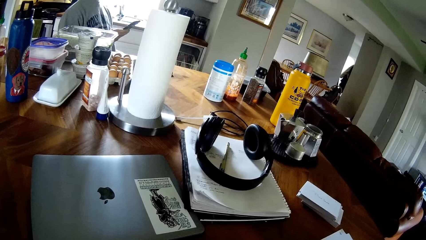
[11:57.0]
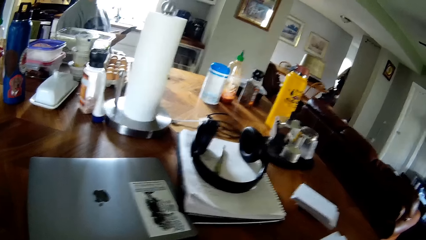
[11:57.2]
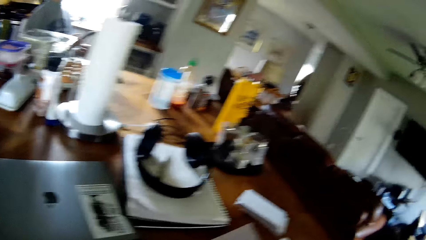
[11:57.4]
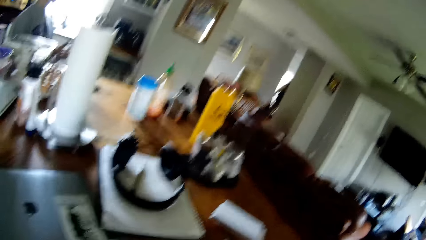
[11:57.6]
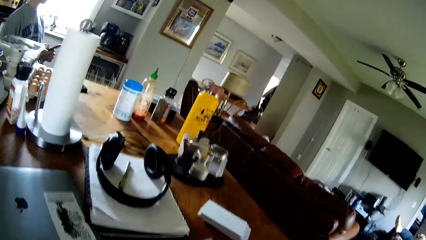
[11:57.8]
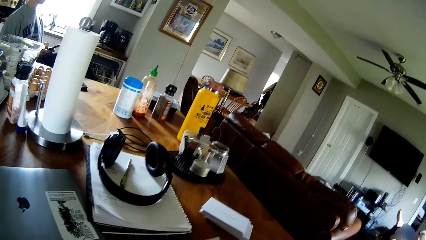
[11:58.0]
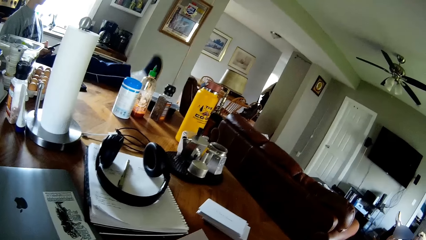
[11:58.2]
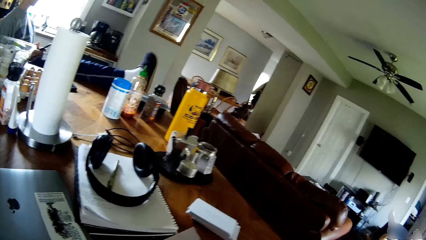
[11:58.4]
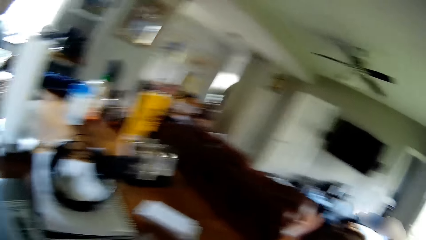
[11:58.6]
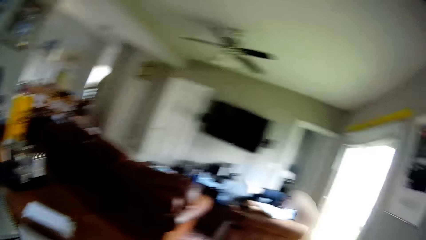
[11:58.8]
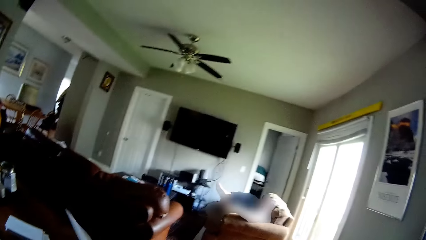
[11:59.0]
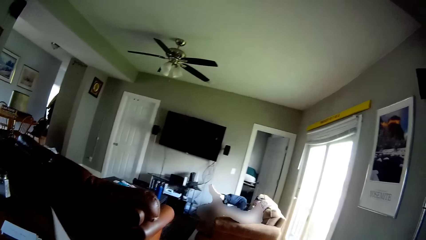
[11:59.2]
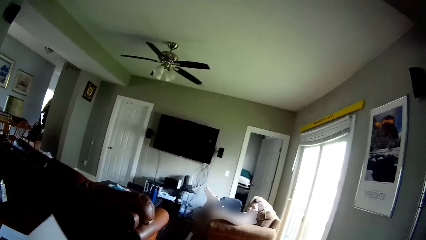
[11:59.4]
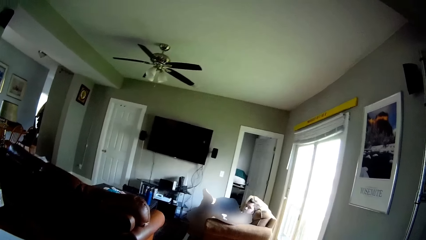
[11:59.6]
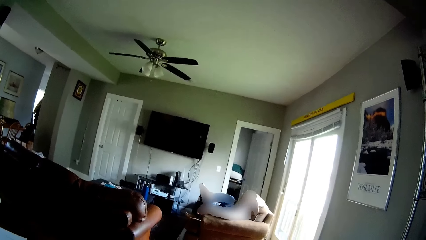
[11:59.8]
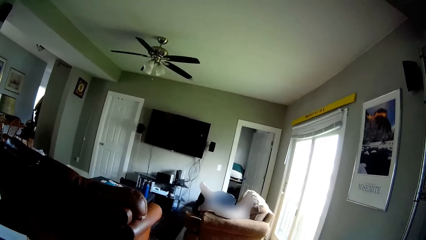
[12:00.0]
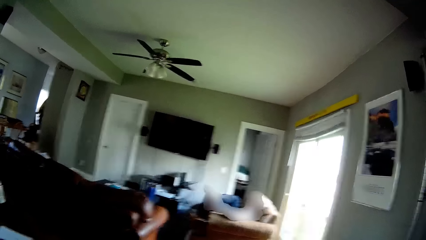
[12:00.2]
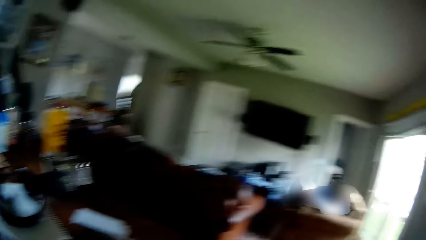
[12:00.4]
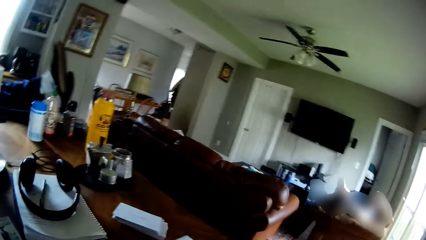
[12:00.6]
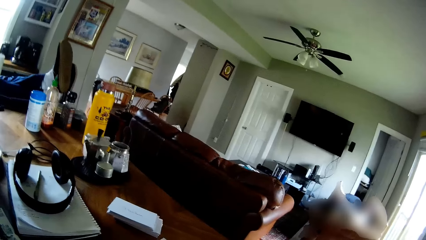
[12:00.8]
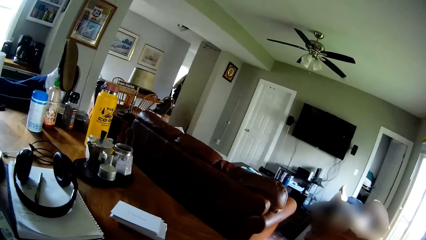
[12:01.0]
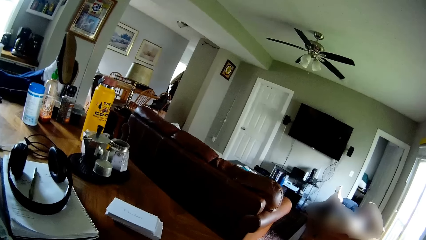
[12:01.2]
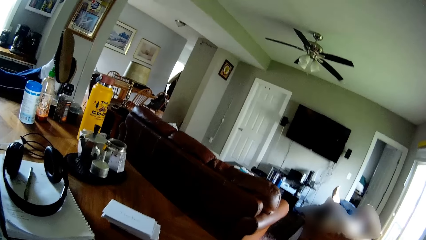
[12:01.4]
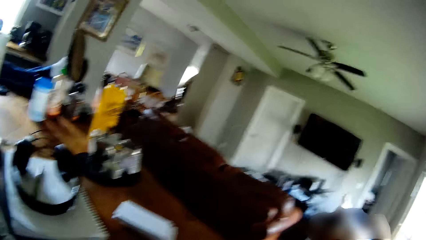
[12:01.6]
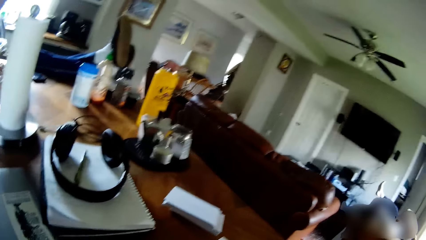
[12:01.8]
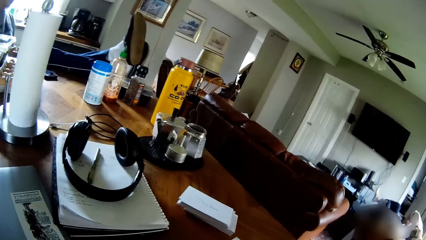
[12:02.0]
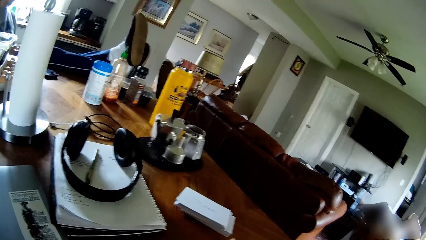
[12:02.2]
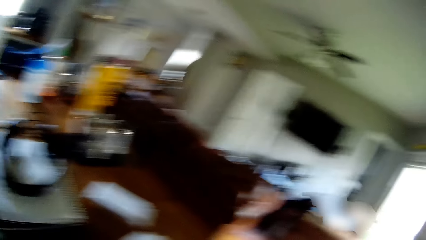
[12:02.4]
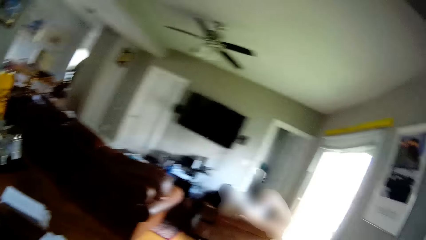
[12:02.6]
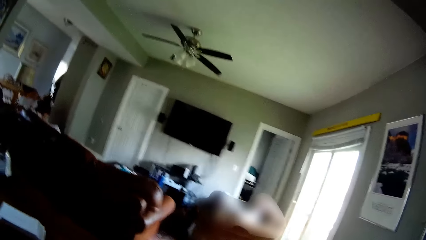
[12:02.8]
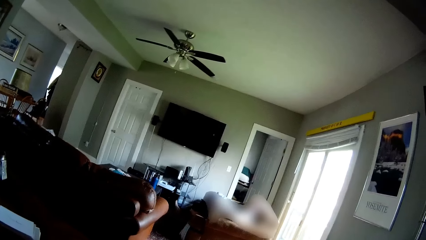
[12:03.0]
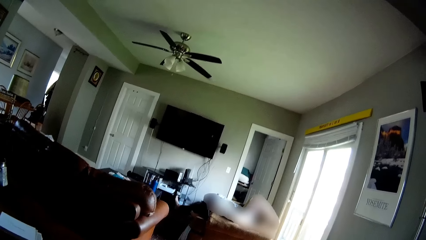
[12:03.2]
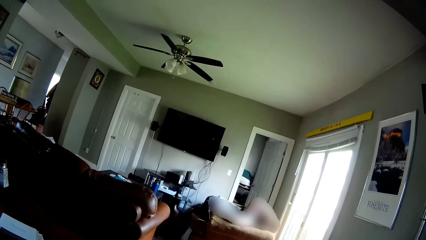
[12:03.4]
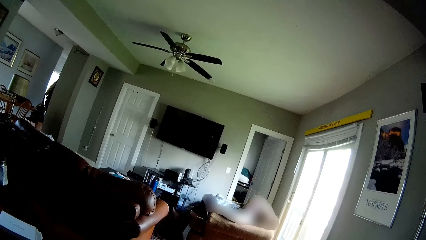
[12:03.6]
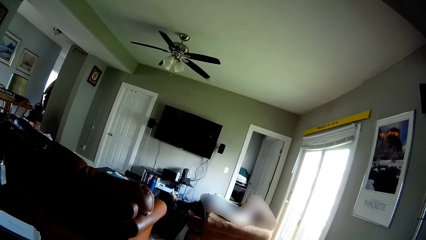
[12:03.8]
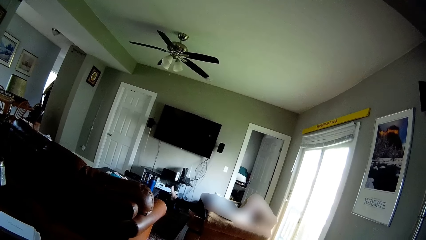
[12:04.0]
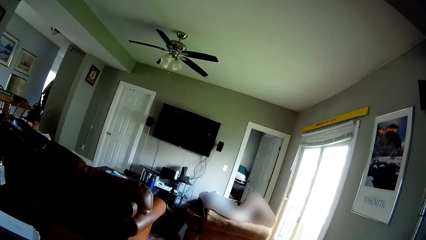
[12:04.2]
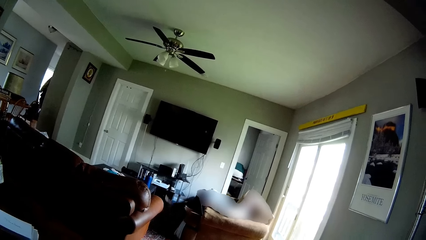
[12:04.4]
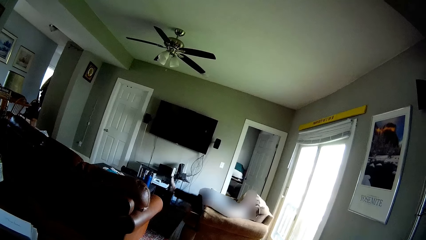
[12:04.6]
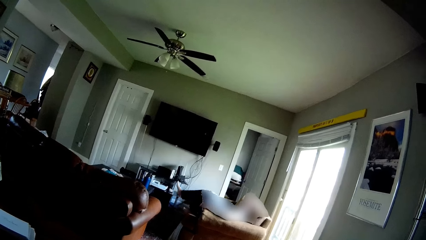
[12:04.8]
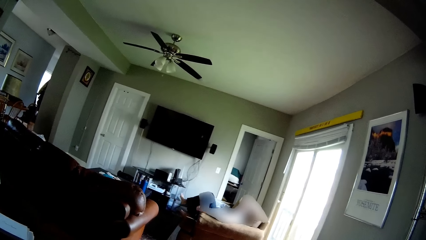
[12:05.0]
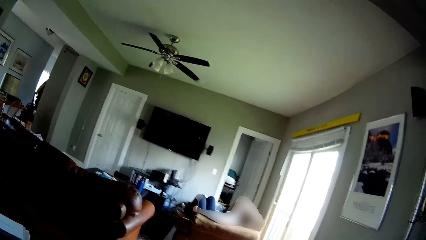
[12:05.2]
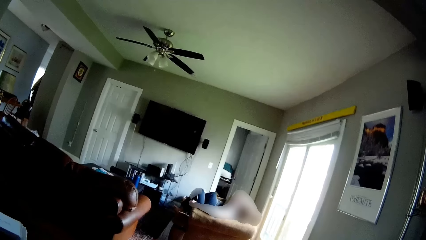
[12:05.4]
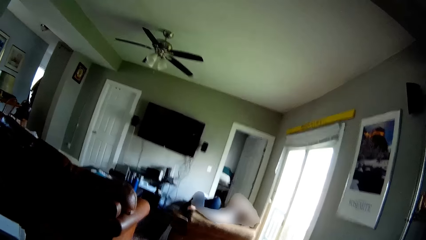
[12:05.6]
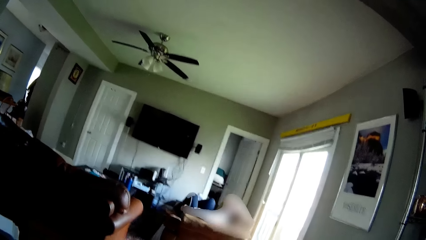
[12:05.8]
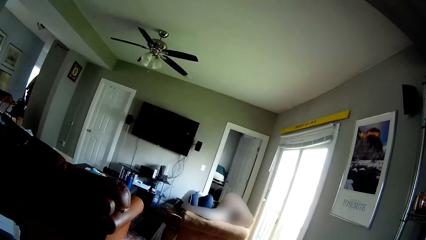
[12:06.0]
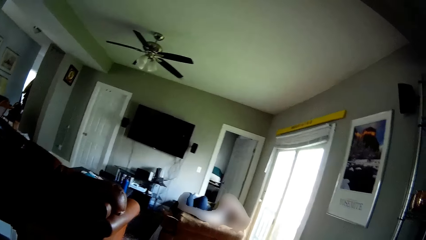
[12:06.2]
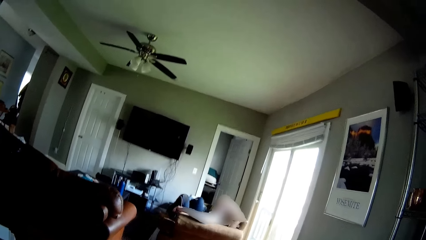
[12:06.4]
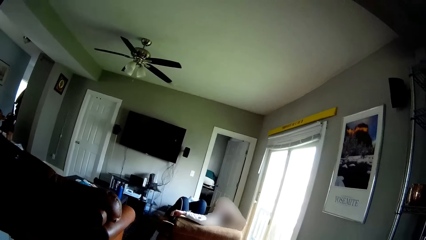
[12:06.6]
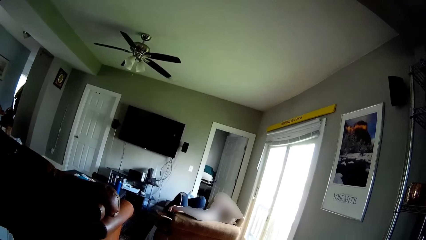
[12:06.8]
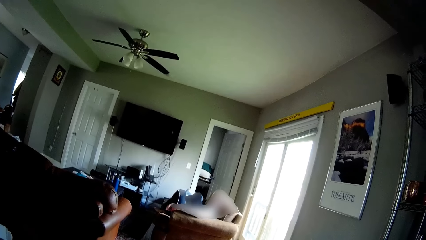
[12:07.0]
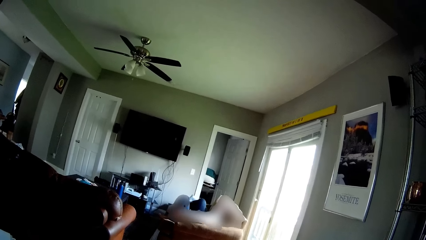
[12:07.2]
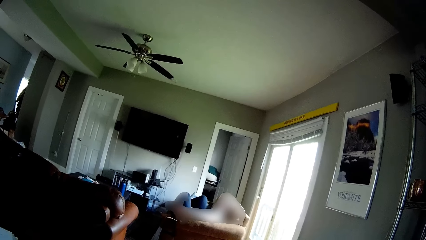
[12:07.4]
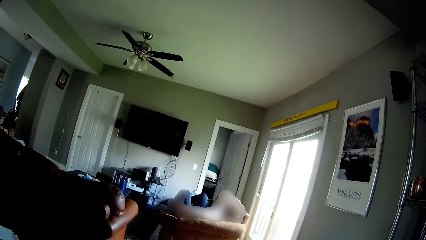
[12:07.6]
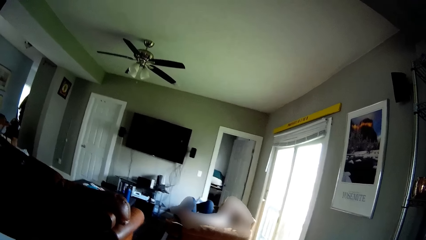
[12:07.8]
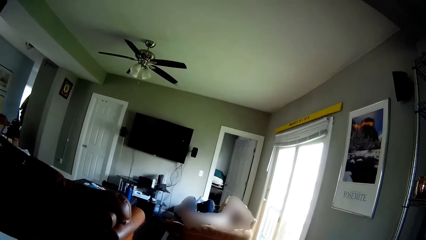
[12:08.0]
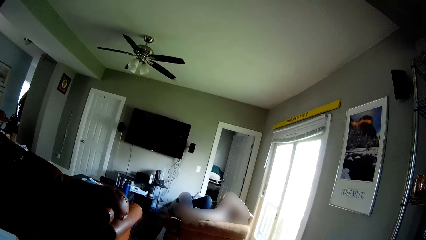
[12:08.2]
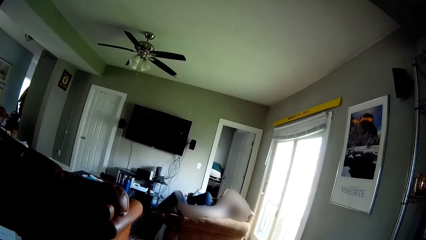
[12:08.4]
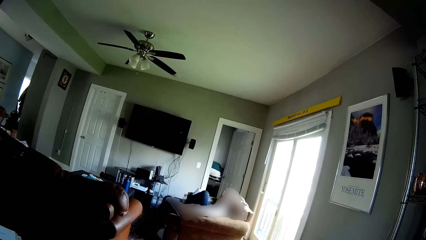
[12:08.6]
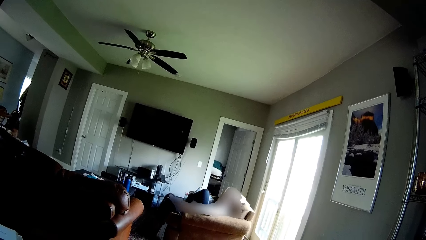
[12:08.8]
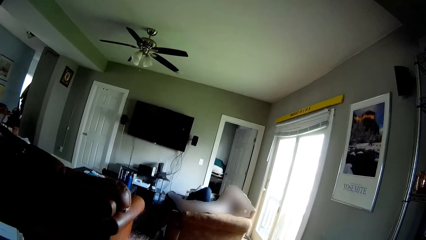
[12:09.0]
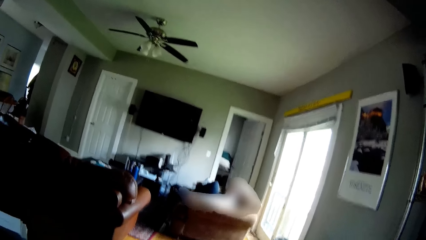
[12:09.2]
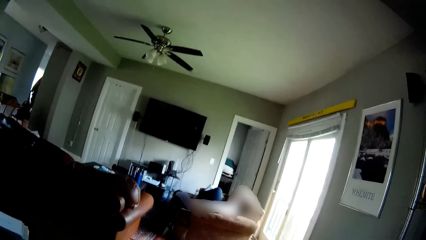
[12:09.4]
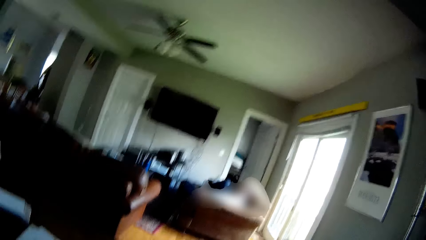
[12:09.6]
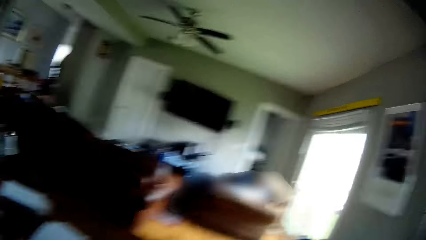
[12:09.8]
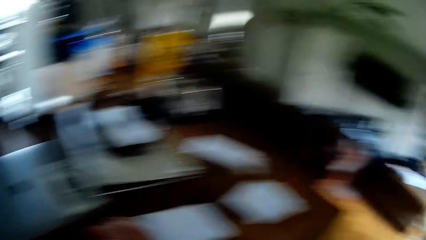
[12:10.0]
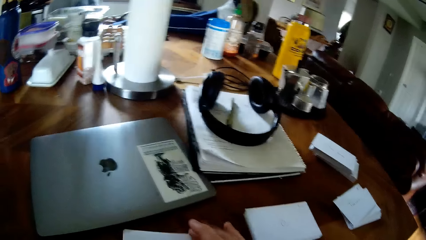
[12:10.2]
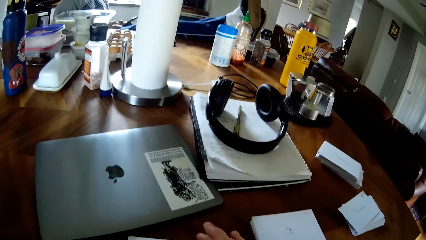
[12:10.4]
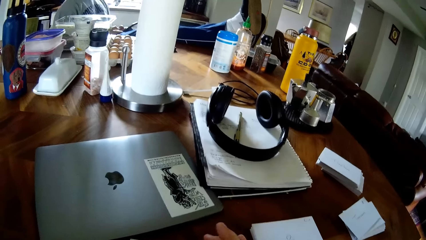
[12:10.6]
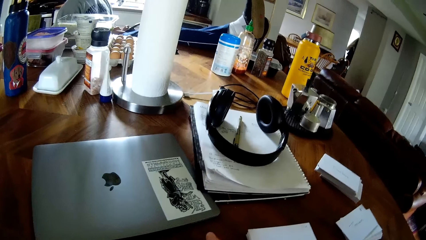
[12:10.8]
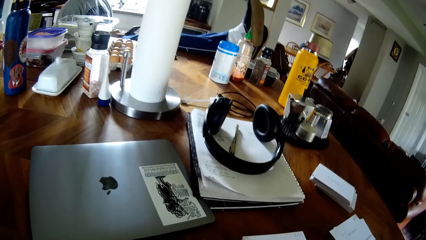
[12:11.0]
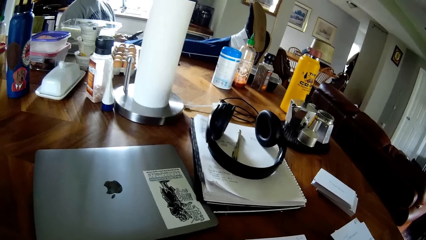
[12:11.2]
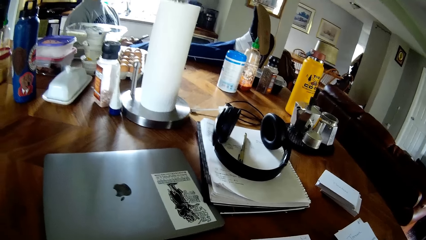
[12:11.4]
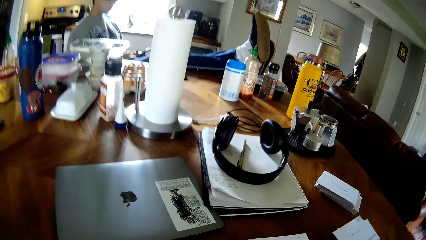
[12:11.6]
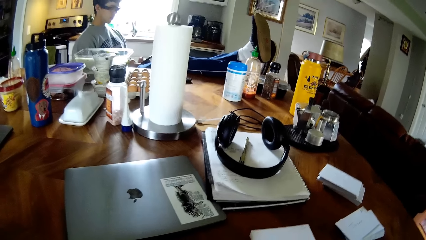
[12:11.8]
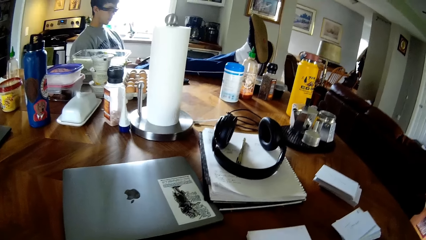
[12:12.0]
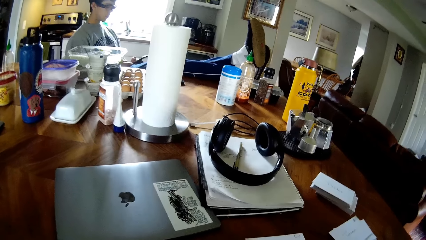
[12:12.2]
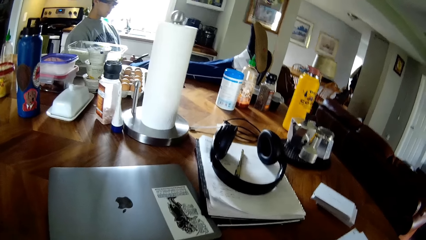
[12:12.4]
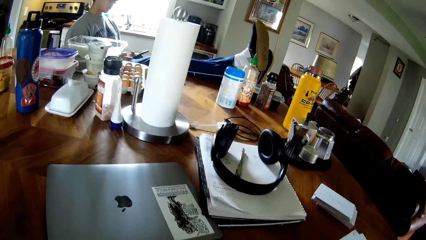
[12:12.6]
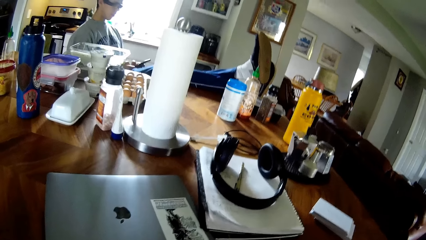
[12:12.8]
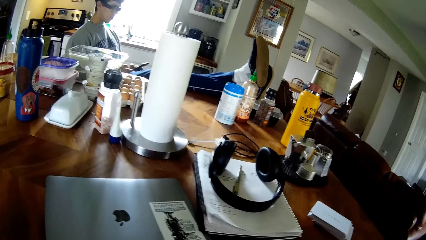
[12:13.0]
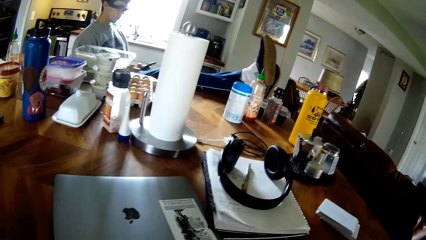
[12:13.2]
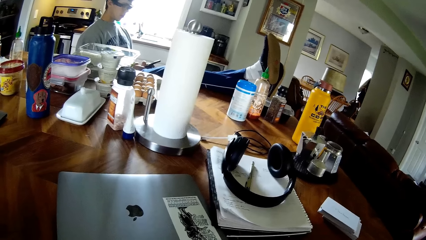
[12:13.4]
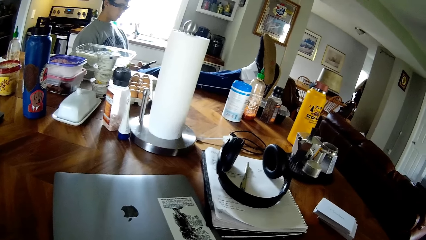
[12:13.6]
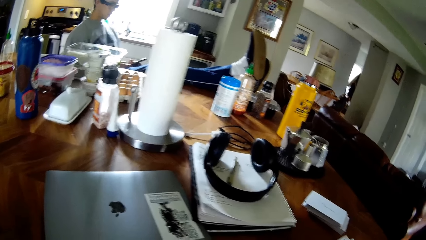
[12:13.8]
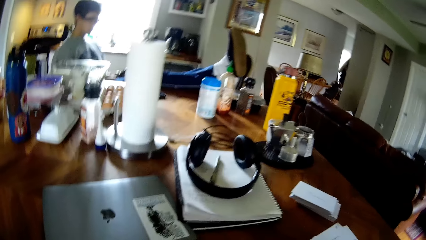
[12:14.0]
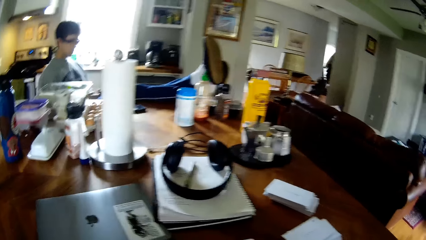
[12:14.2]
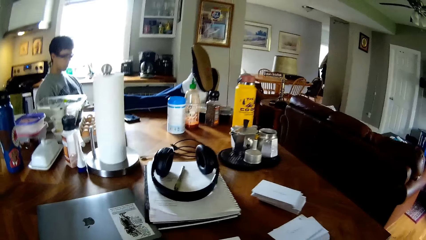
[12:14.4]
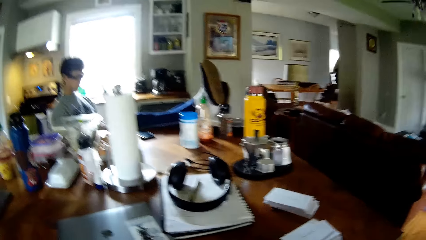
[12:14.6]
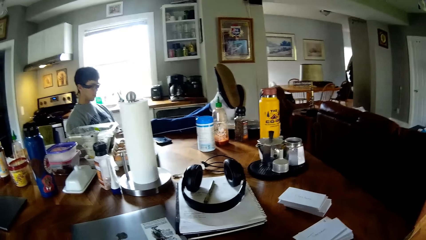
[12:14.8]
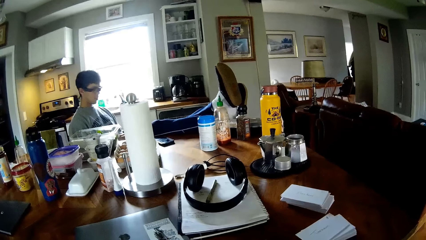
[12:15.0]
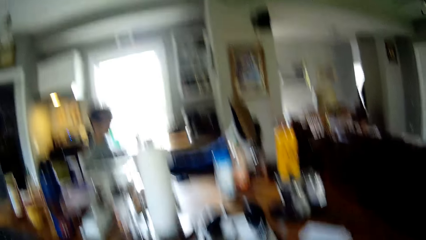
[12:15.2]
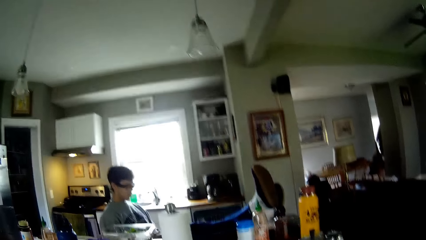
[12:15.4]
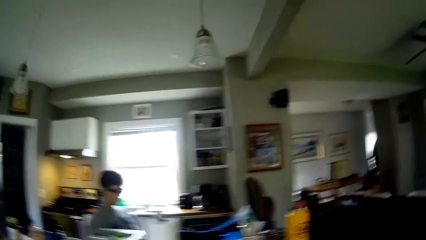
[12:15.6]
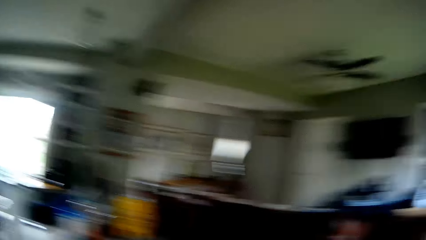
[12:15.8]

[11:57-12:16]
The man places his legs on the table. The camera wearer picks up a paper on the table with his right hand. He looks around the room. He picks up the paper on the table with his right hand again. The man operates the cellphone with both hands.
